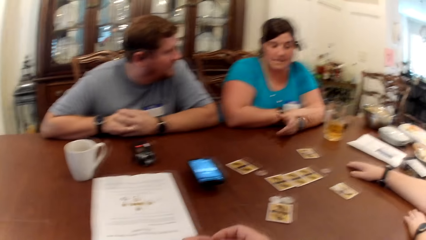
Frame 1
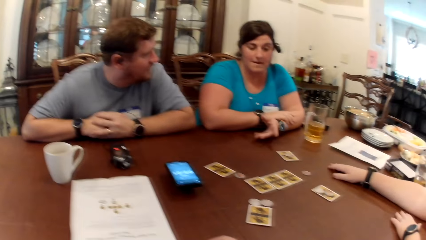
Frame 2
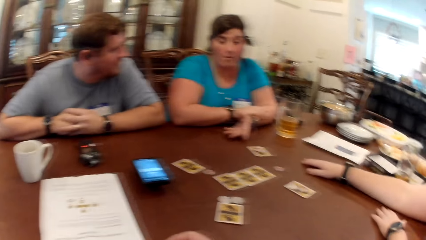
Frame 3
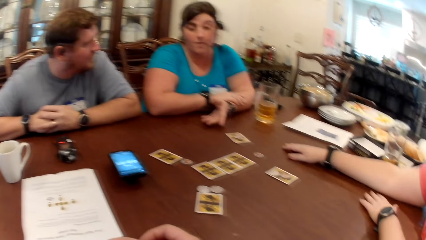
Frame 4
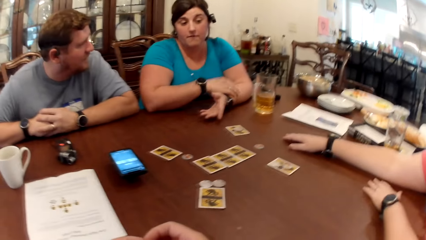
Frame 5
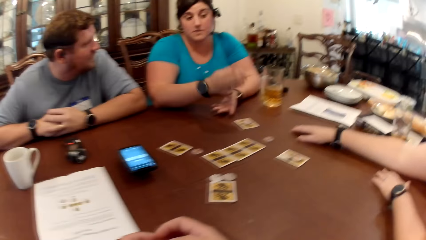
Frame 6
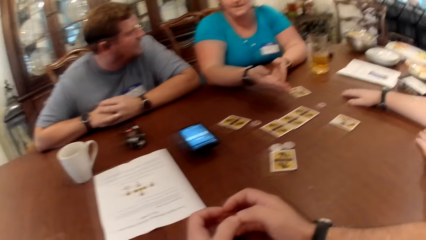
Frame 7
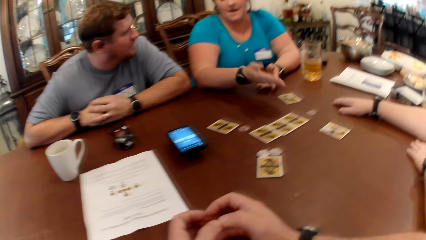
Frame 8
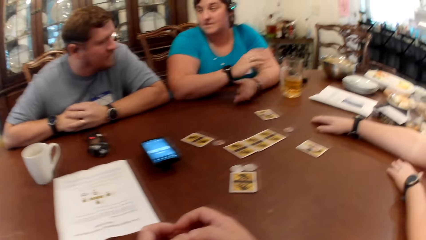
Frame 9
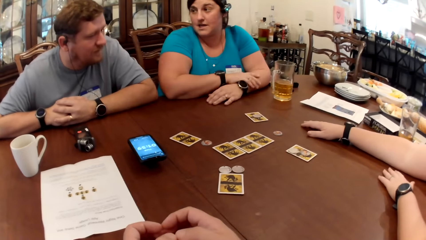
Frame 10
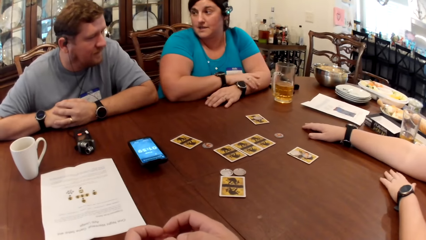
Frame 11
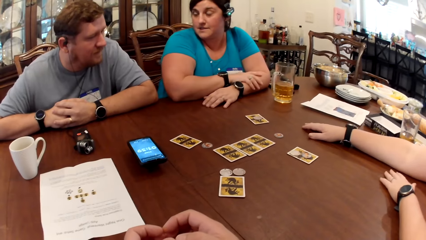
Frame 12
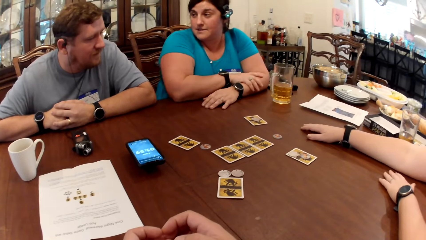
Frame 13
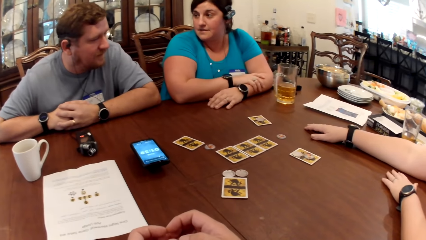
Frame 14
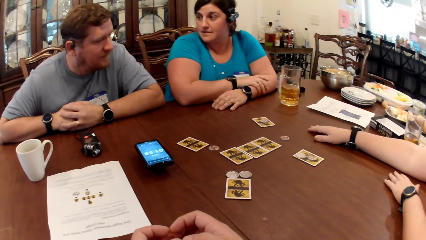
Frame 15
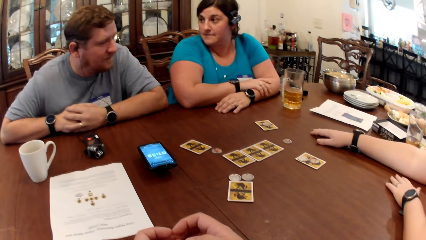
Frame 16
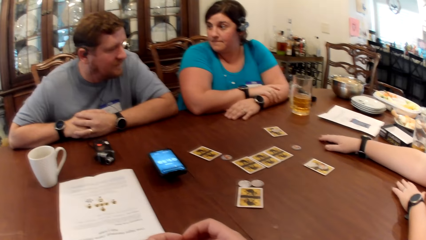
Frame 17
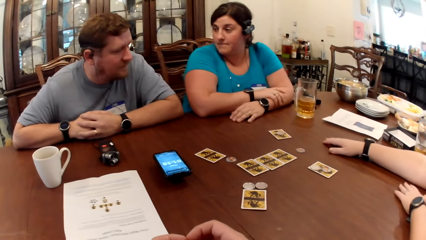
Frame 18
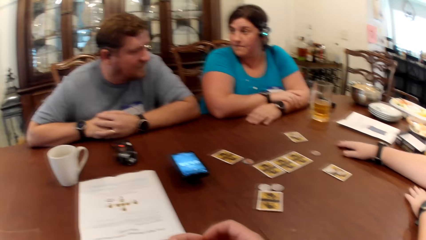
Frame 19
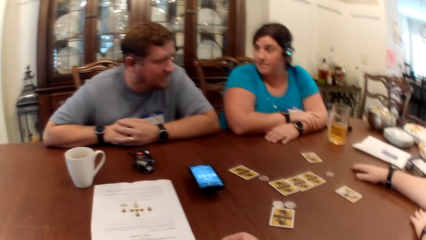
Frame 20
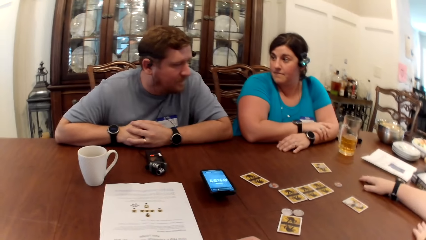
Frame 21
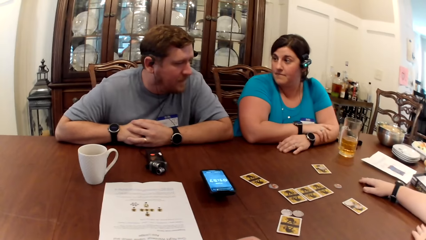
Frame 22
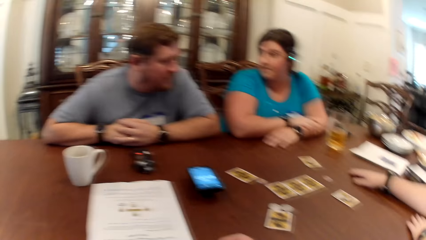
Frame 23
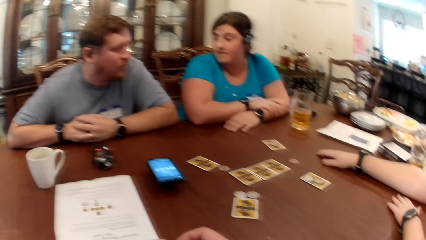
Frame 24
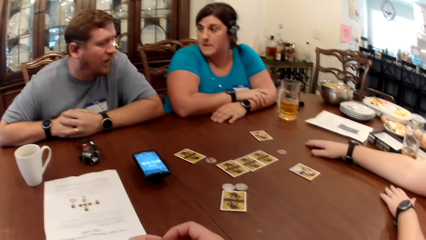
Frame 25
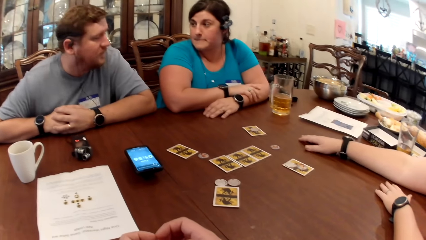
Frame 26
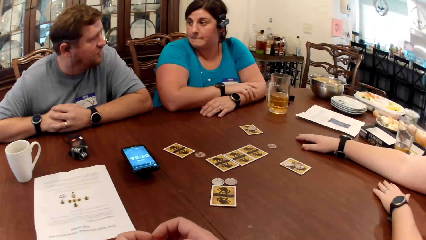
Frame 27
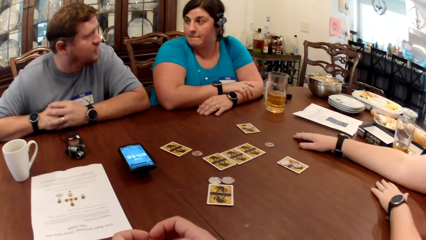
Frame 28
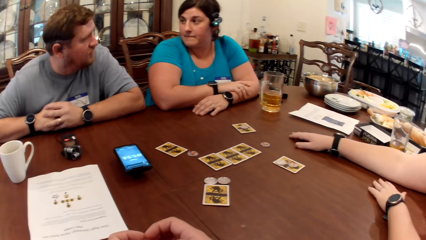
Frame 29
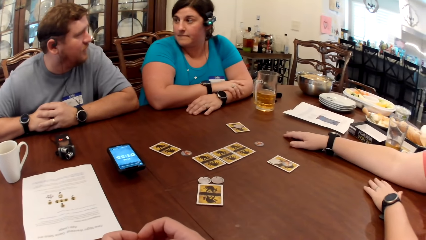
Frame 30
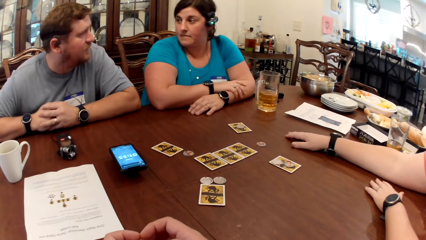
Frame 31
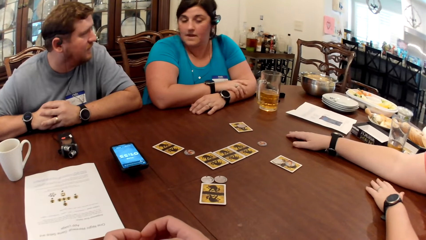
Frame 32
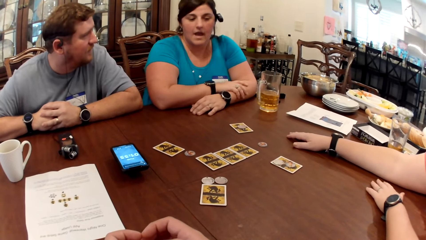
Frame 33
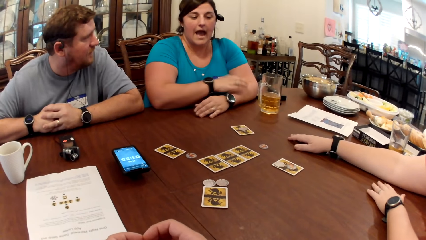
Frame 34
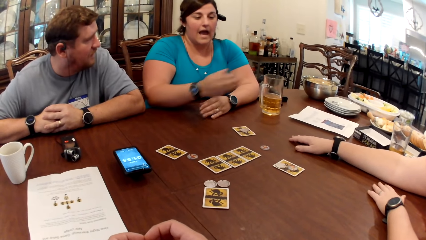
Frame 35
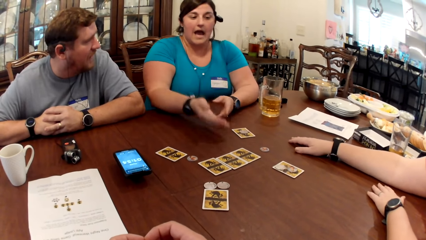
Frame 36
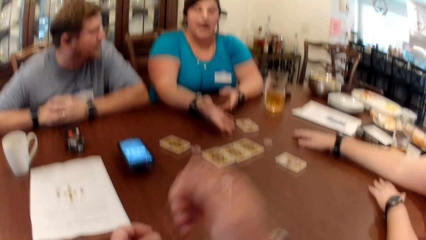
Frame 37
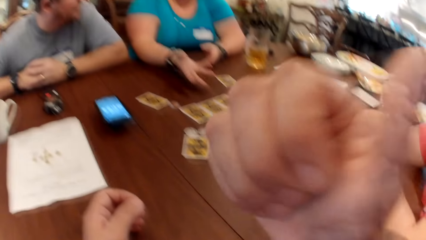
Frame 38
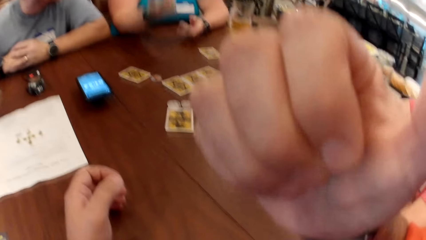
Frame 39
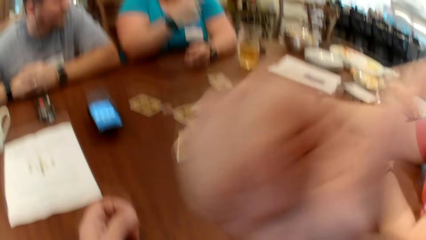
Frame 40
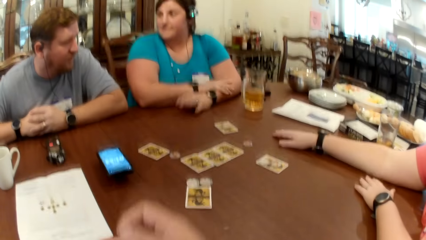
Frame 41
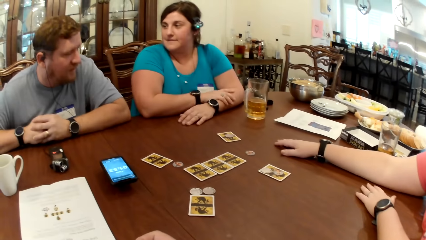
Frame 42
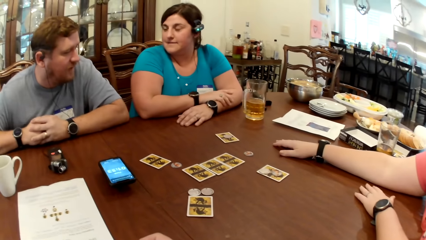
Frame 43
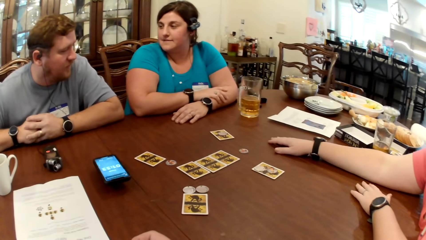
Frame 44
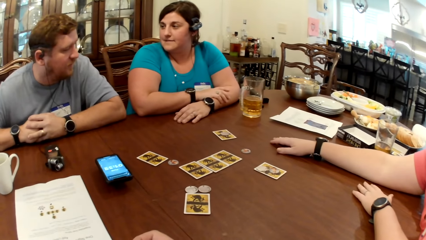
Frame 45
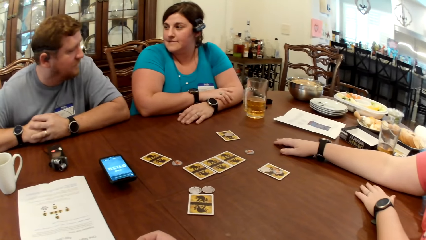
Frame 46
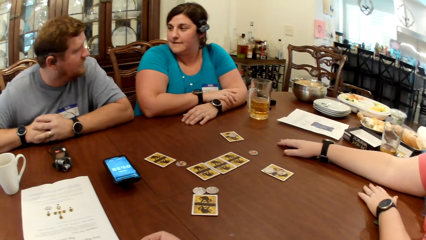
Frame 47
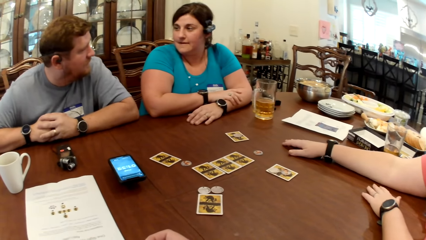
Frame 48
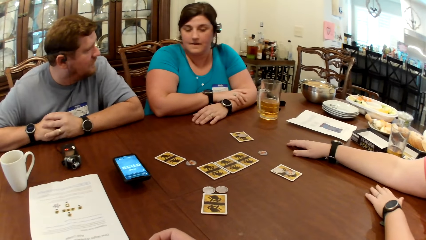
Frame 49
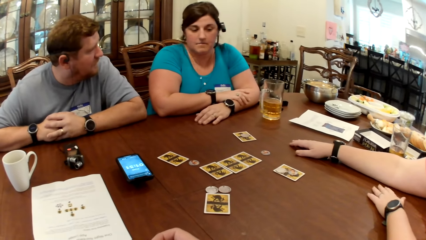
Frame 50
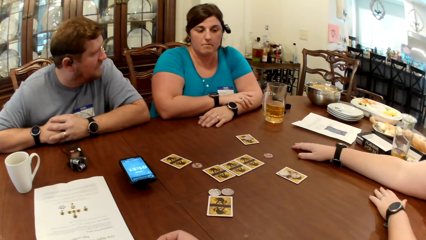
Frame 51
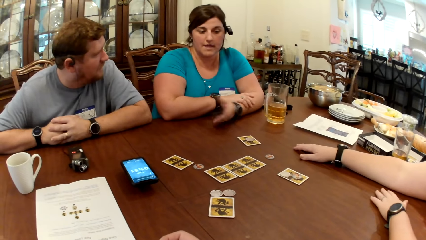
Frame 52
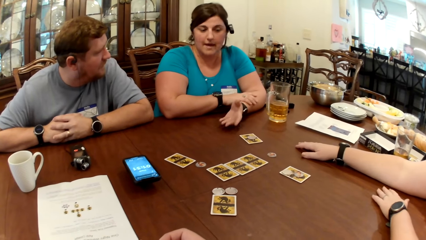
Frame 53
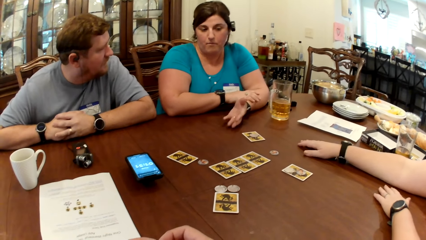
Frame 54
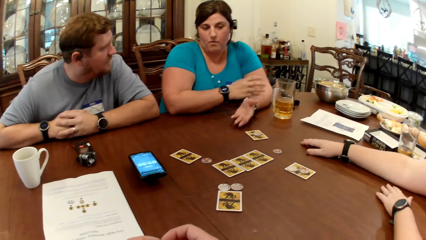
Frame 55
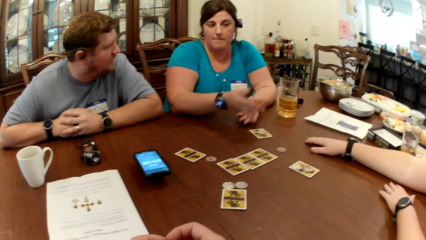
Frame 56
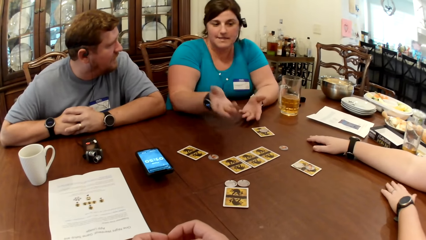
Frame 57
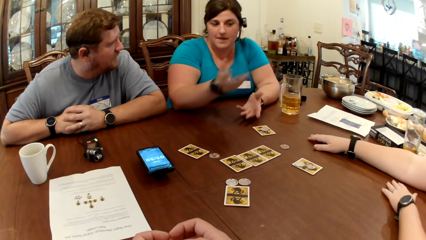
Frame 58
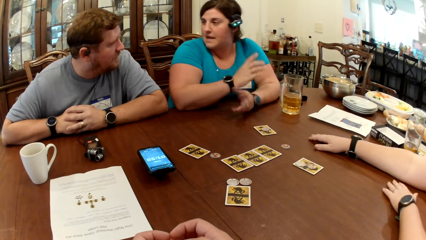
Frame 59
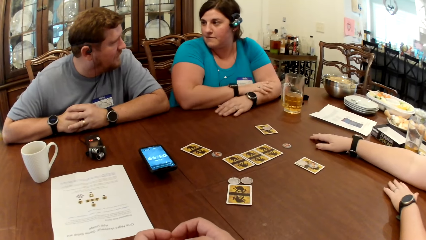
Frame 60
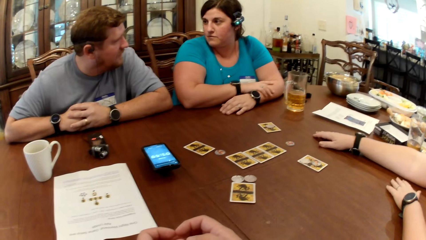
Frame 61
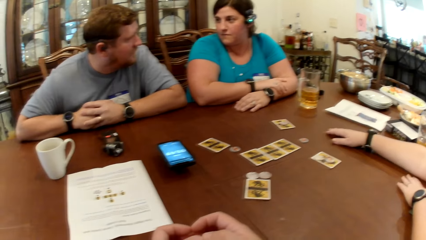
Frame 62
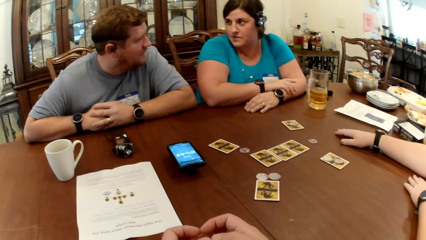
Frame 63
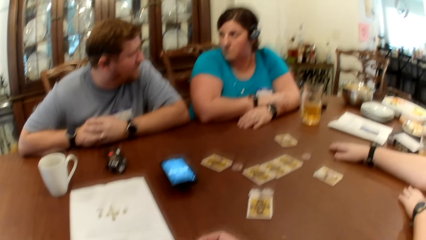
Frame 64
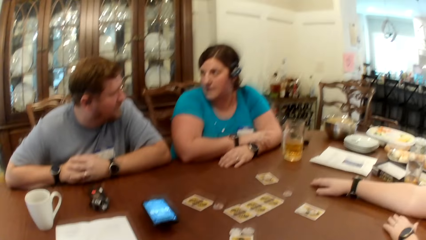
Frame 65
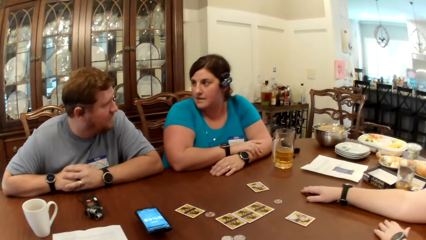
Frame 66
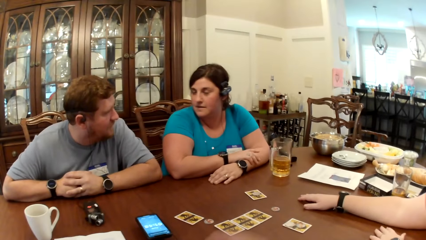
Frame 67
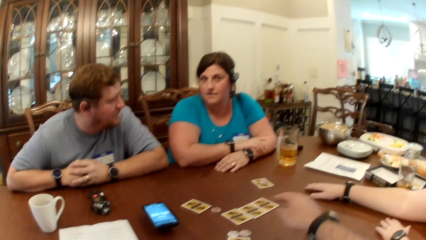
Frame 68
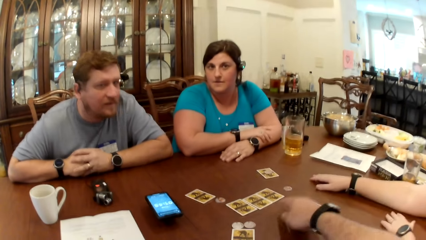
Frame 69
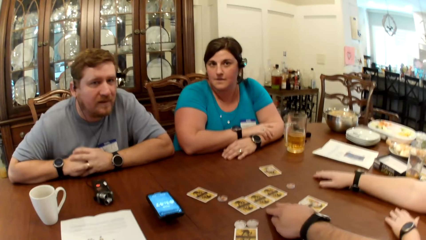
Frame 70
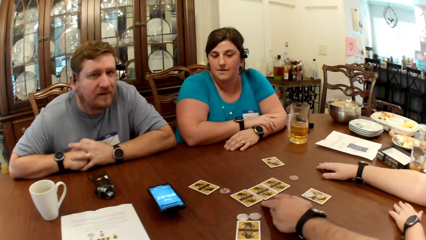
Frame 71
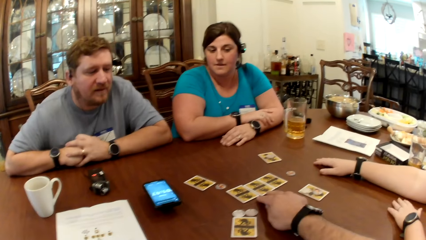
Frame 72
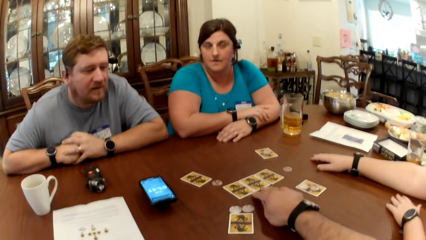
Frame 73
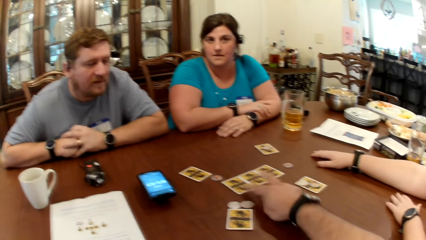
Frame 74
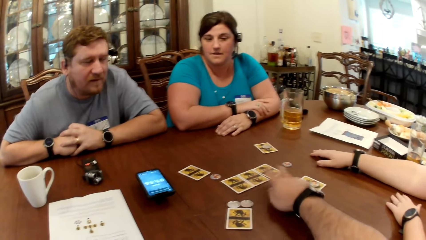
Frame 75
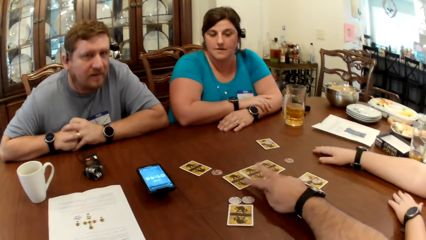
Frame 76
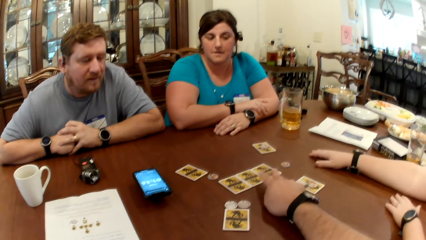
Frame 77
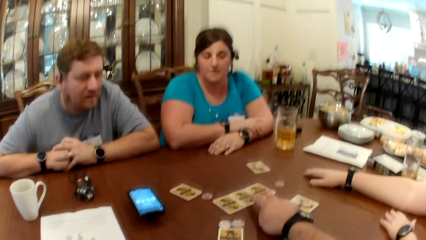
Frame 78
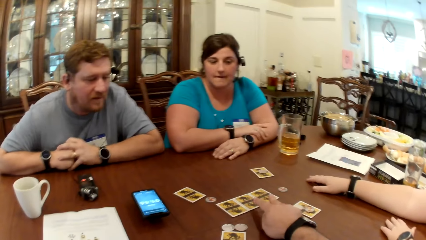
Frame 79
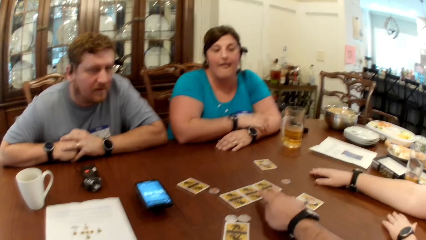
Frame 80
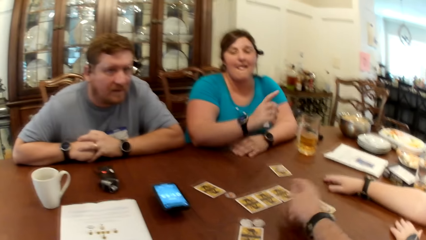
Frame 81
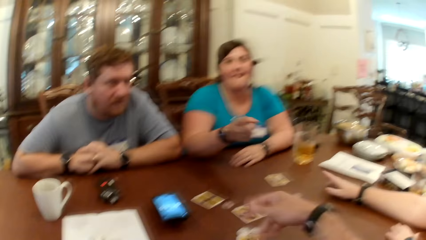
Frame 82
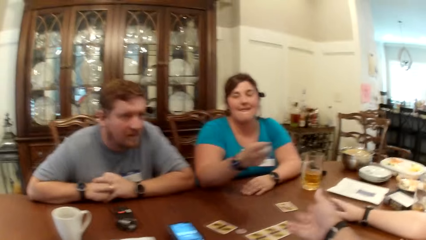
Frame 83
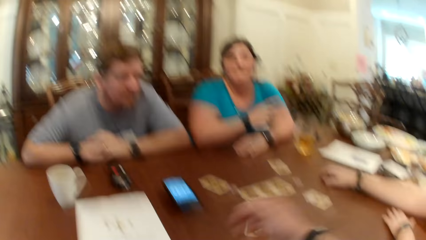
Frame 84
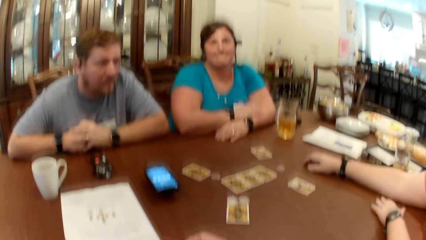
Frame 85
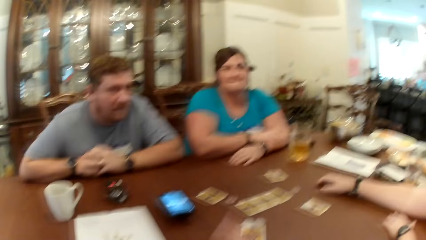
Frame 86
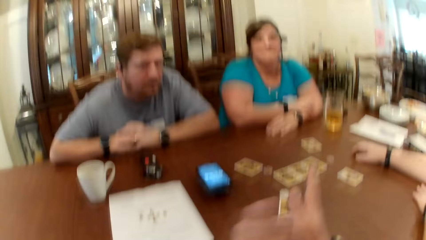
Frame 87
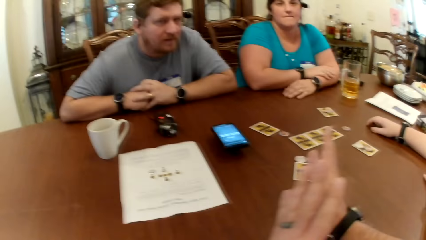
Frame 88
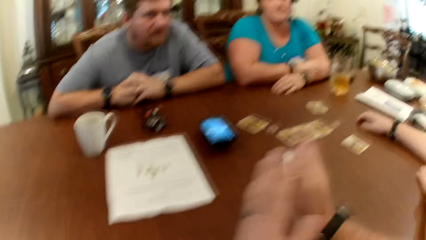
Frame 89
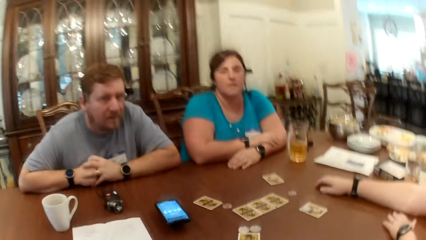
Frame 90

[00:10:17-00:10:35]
The woman points at the card on the table with her right hand. The camera wearer scratches his face with his right hand thumb. He points at the cards on the table with his right hand. He touches the cards on the table.
